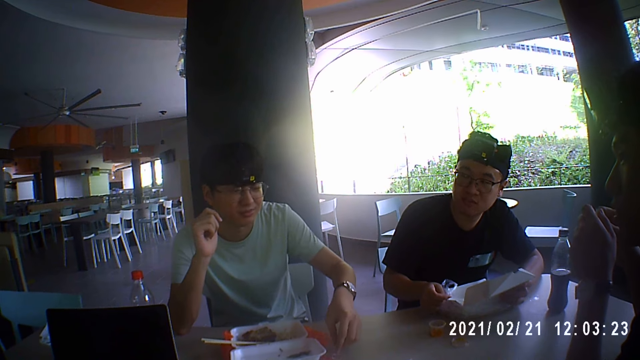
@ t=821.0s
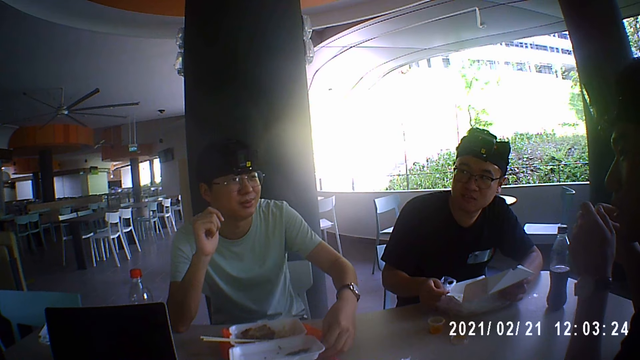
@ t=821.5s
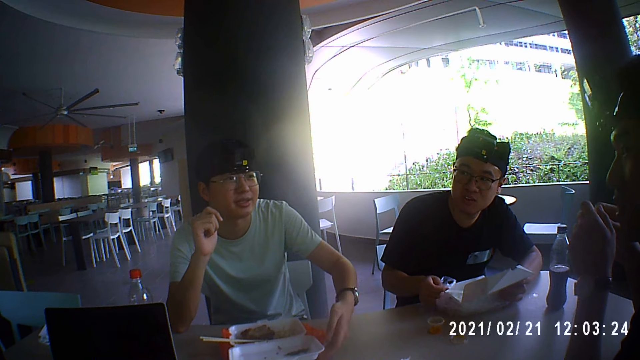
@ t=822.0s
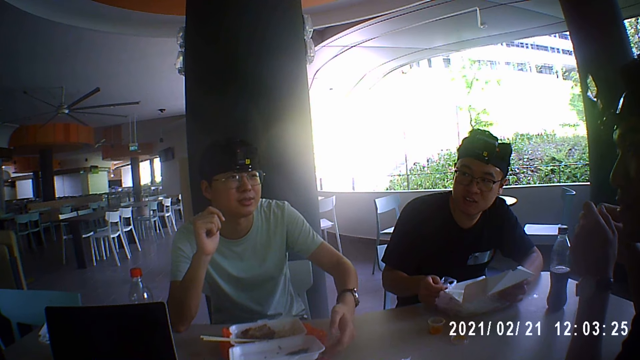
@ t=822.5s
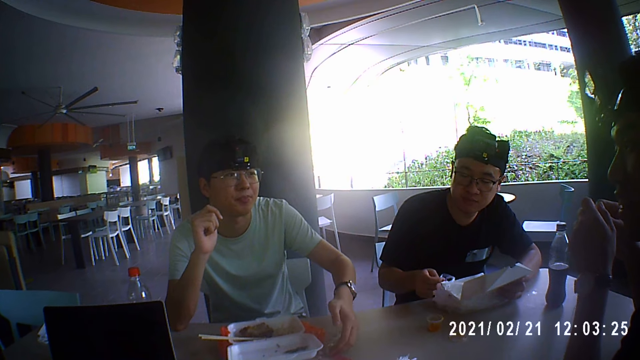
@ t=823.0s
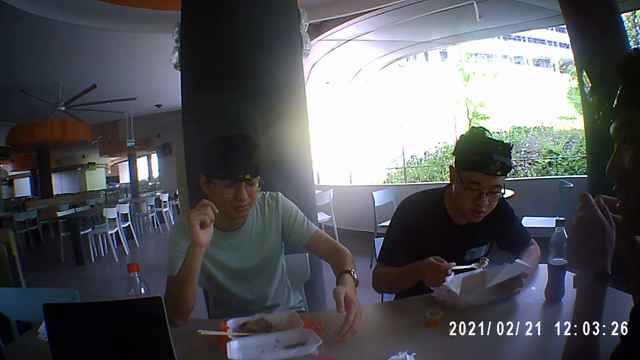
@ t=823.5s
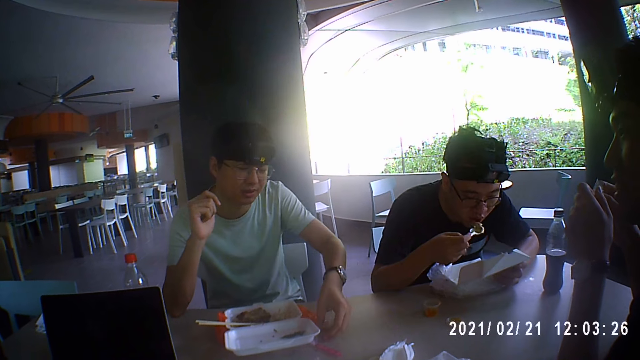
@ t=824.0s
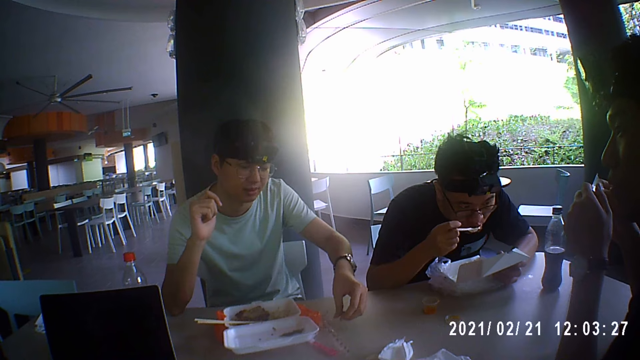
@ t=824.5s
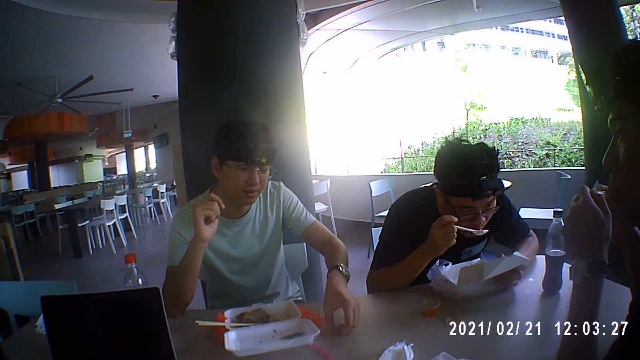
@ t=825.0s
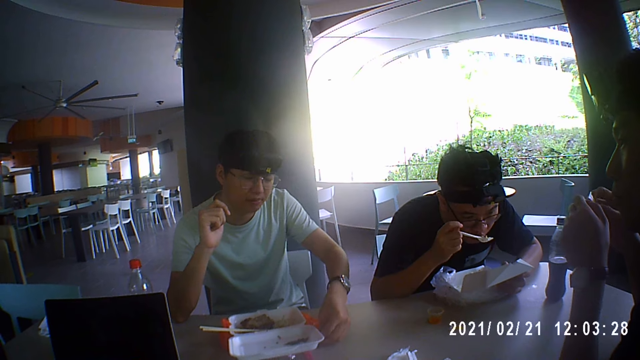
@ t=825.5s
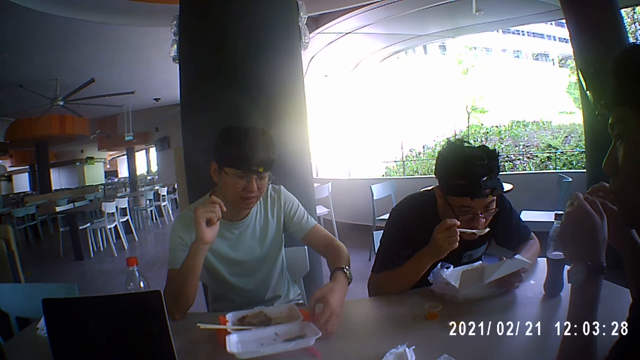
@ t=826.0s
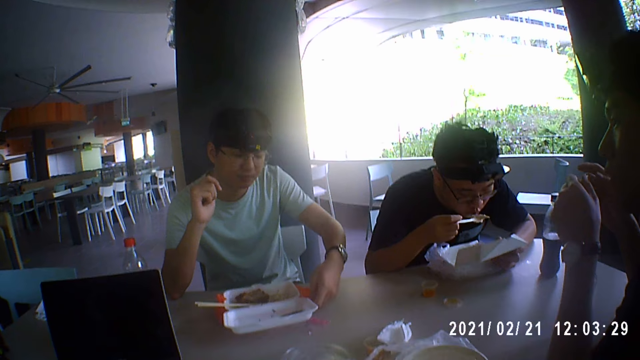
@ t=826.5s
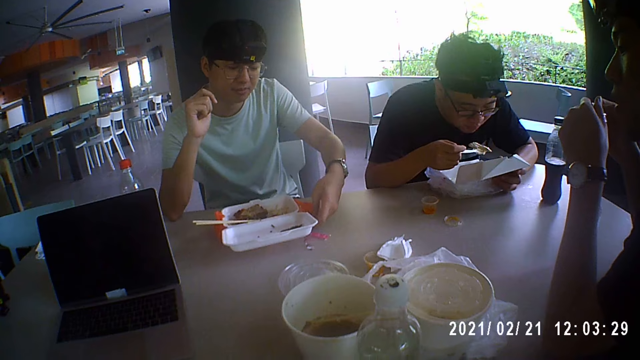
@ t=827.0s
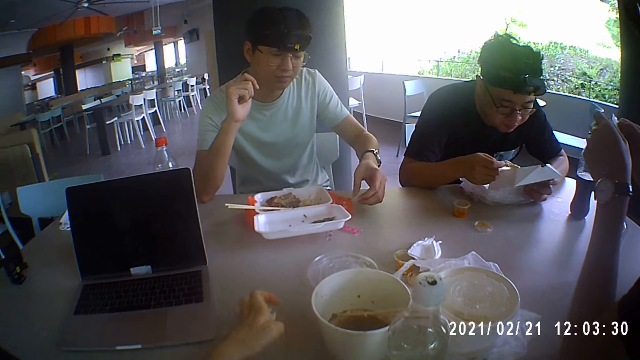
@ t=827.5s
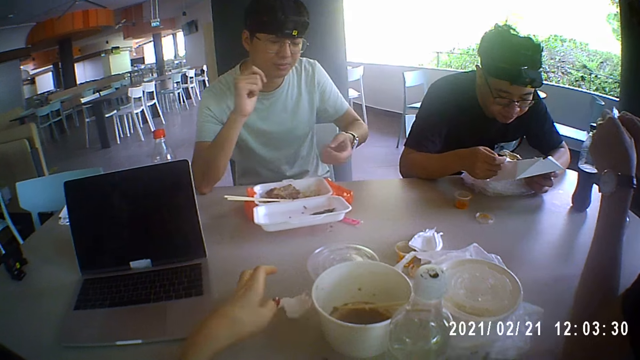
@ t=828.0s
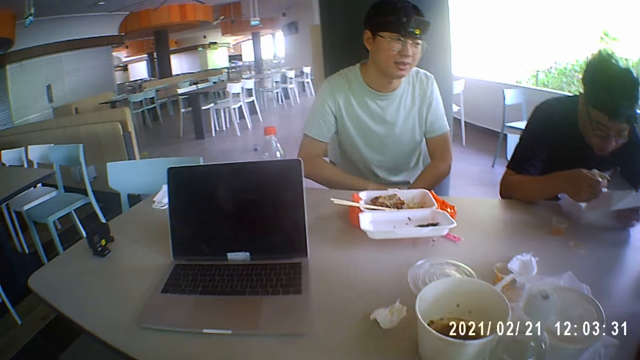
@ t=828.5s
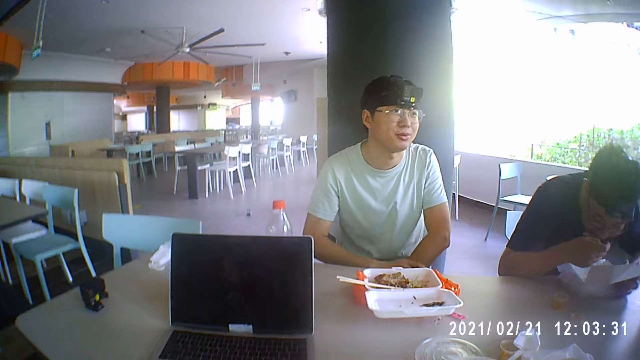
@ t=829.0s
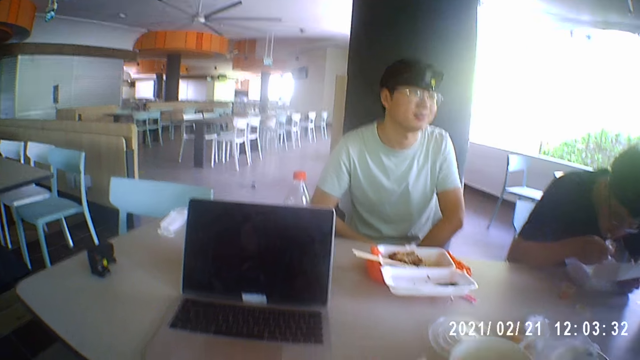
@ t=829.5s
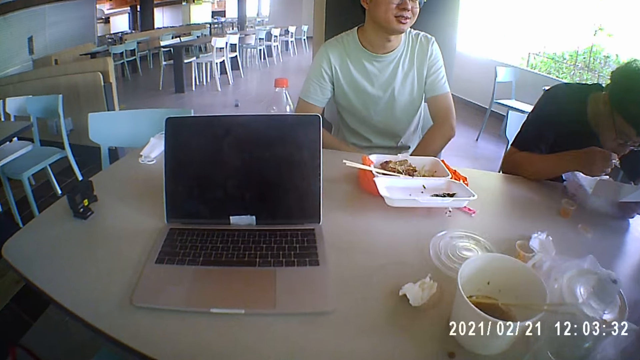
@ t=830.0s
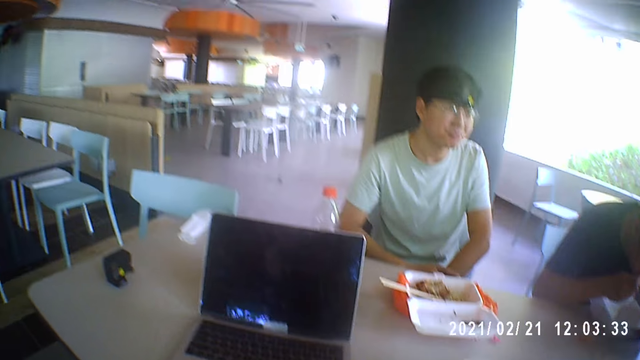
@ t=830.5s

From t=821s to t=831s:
A man touches the dish. Another man scoops meat from the plate on the table with the spoon in his right hand. The first man talks to a third man. The second man puts the meat on the spoon in his right hand in his mouth. The camera wearer drops a paper towel on the table with her left hand. She talks to a person. She touches the plate on the table. The person talks to two other people and the camera wearer.

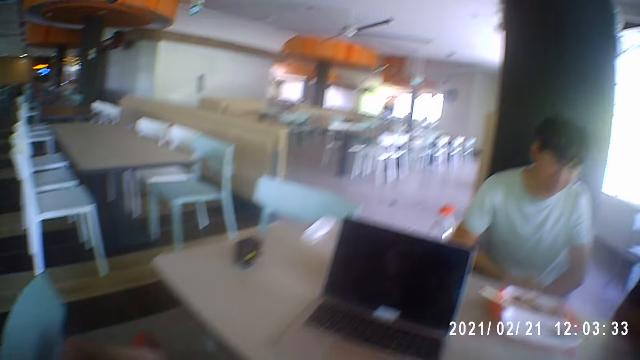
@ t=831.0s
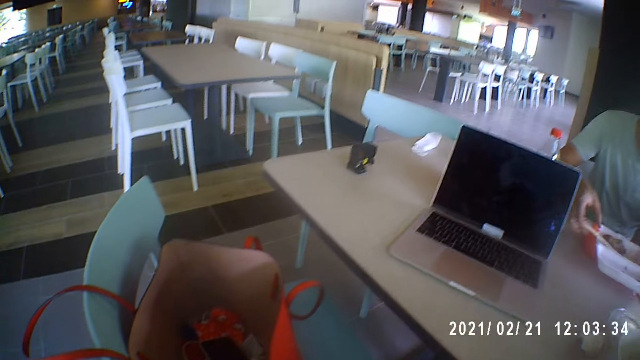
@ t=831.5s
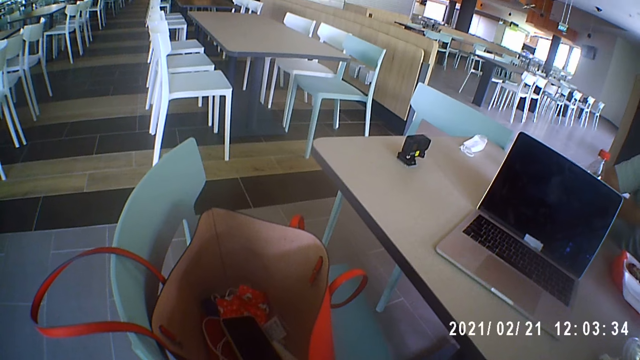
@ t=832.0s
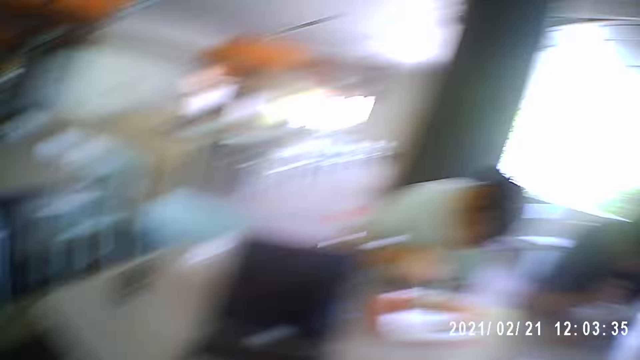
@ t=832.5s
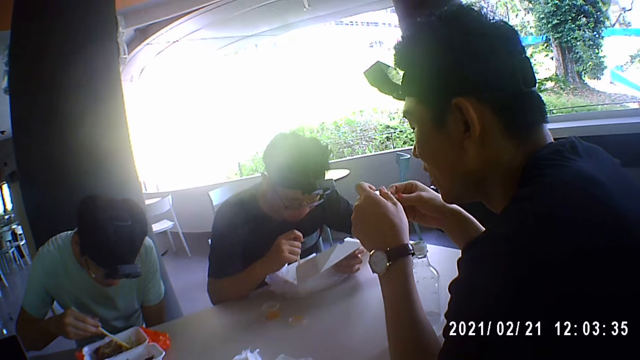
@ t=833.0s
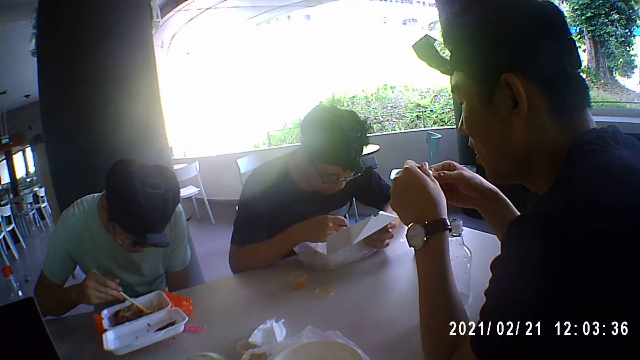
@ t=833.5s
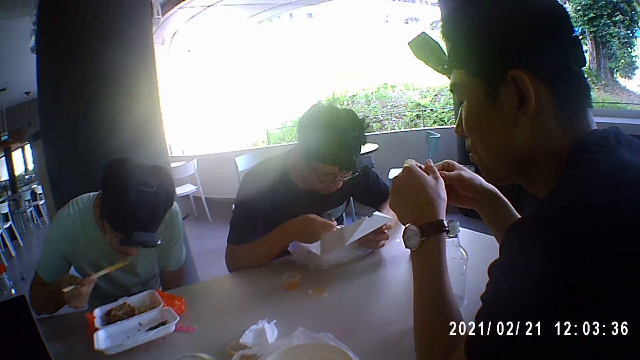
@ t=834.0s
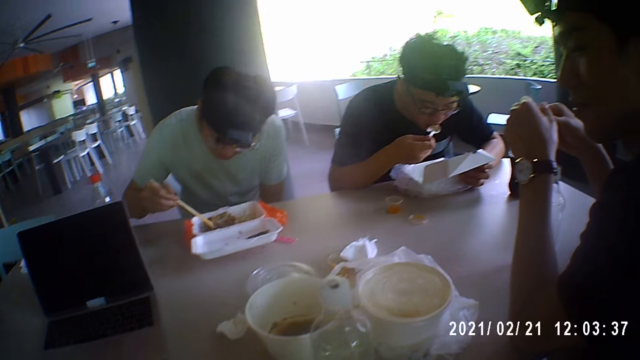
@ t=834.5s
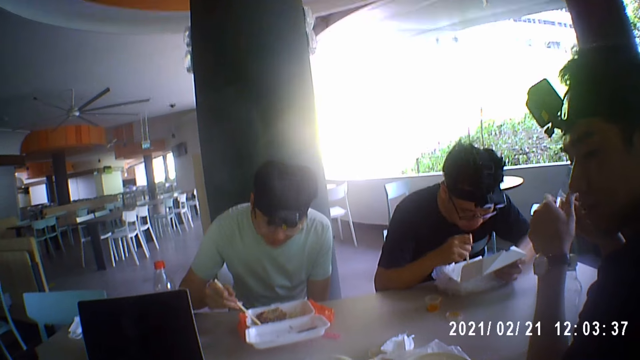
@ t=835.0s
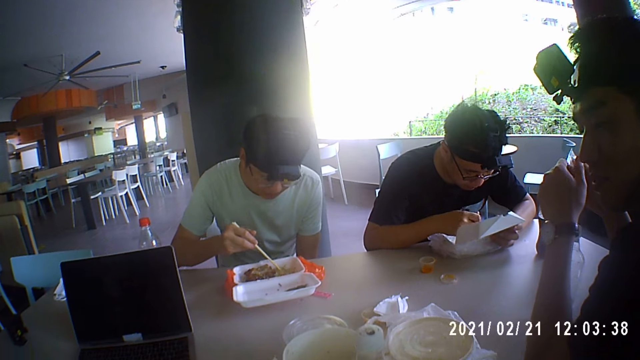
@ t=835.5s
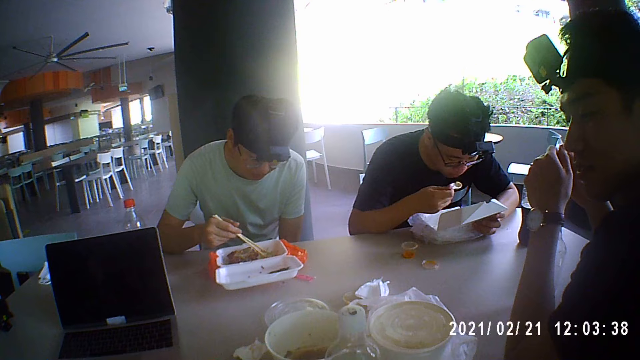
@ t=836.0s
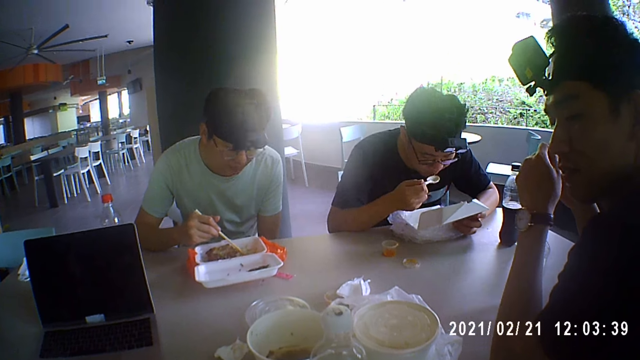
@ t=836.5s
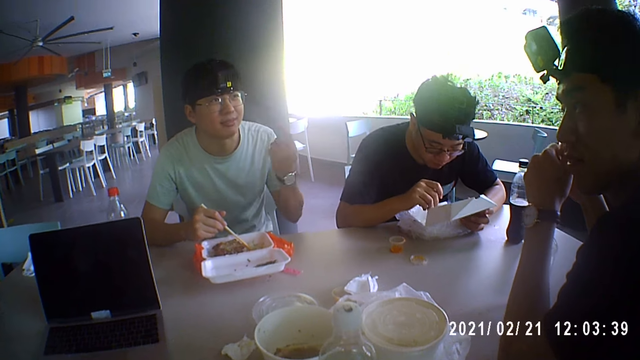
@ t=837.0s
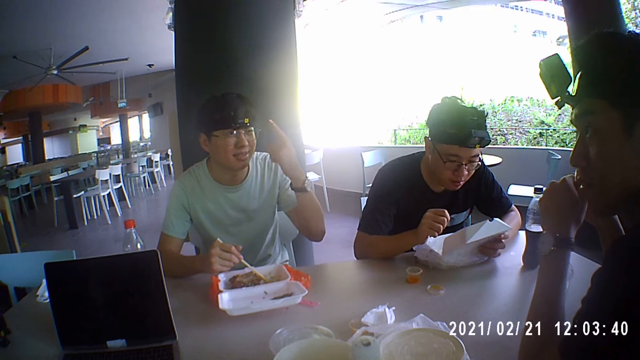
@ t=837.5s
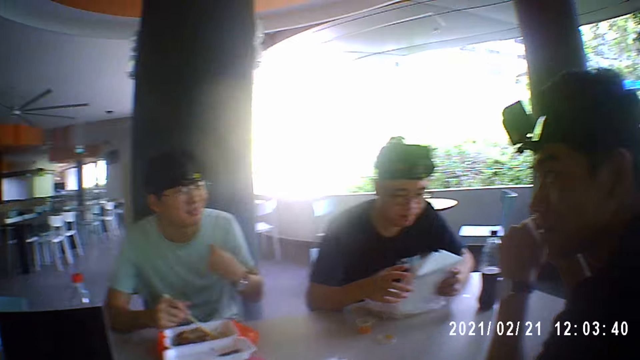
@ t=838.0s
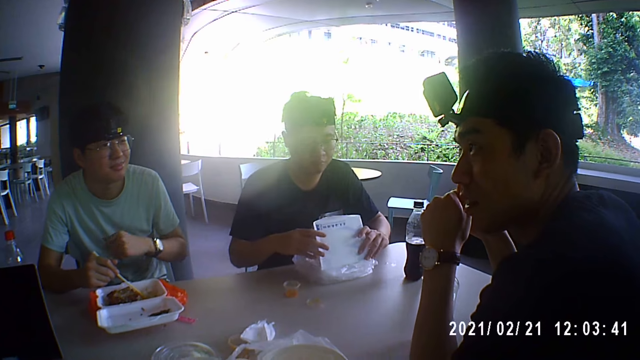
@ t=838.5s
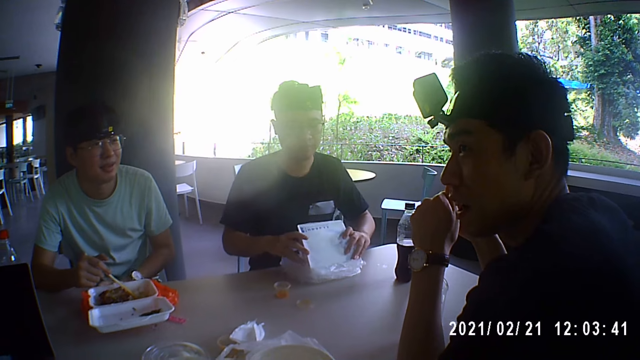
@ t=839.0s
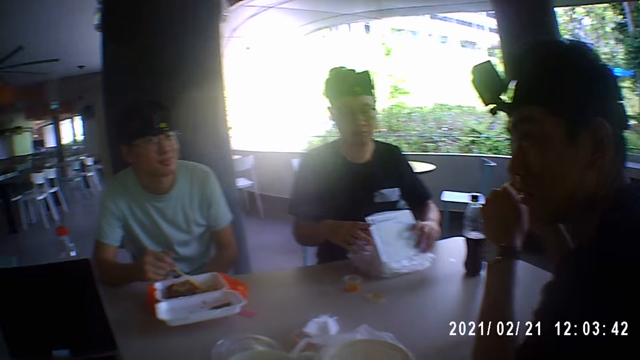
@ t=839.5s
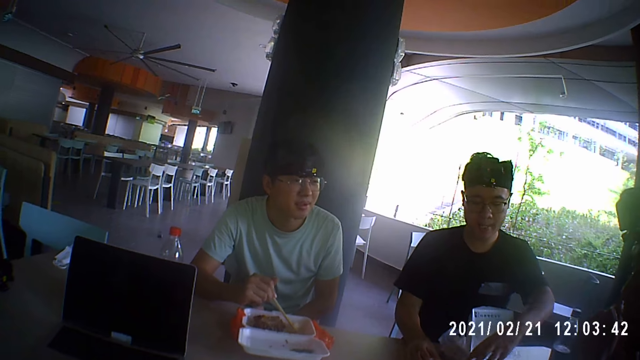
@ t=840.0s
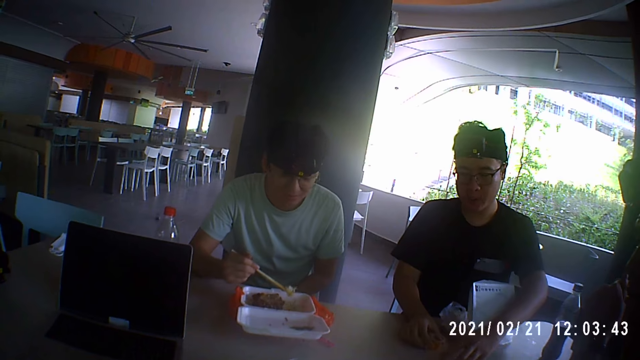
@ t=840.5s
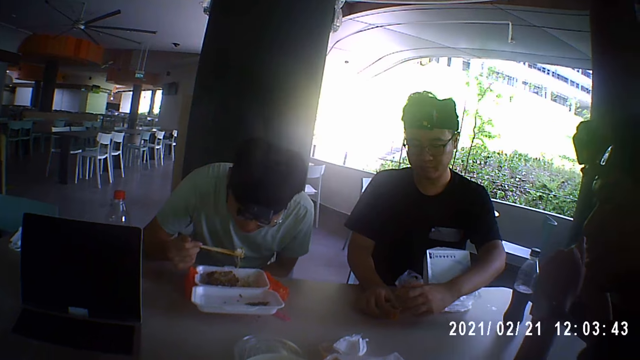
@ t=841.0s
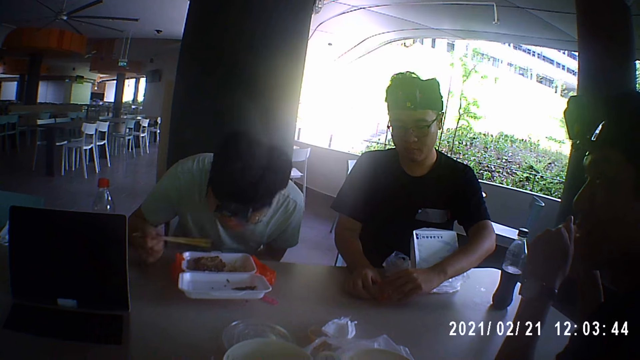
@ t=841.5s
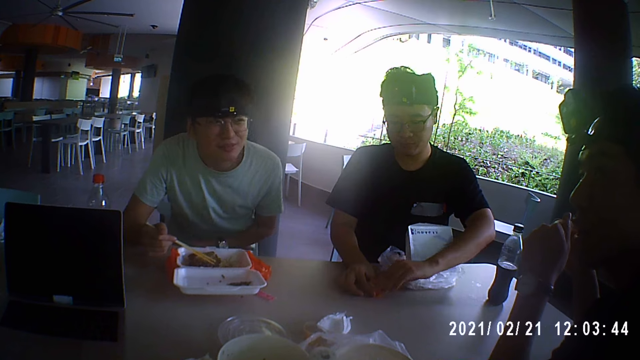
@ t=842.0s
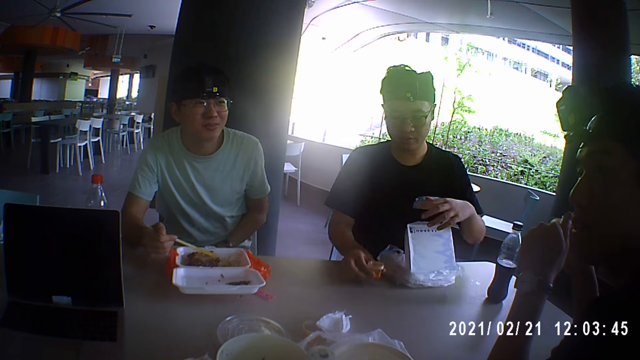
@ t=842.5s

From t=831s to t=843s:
A man picks up some chopsticks from a plate on the table with his right hand. The camera wearer looks into the hand bag. Another man scoops rice from the plate with the spoon in his right hand. The first man picks up rice from the plate with the chopsticks in his right hand and puts rice in his mouth with the chopsticks in his right hand. The other man puts rice in his mouth with the spoon in his right hand. The first man moves cabbage in the plate with chopsticks in his right hand. A person looks at the camera wearer. The other man scoops rice from the plate with the spoon in his right hand. He scoops rice from the plate with the spoon in his right hand again. He puts rice in his mouth with the spoon in his right hand and drops the spoon in the plate with his right hand. The first man talks to the person. The other man holds the lid of the plate with his hands and closes the plate with the lid in his hands. He picks up a sauce cup from the table with his right hand. The first man picks up cabbage from the plate with the chopsticks in his right hand. The other man picks up the lid of the sauce cup with his left hand and closes the sauce cup with the lid in his left hand. He puts cabbage in his mouth with the chopsticks in his right hand. The first man eats the food on the table.
